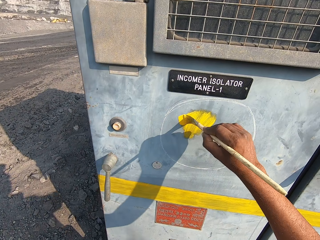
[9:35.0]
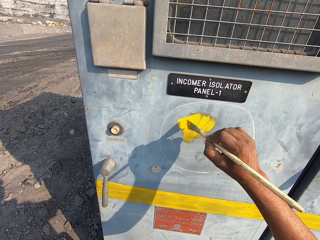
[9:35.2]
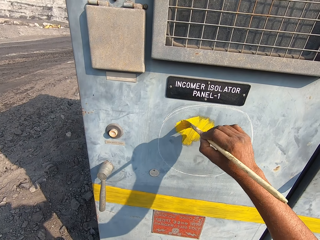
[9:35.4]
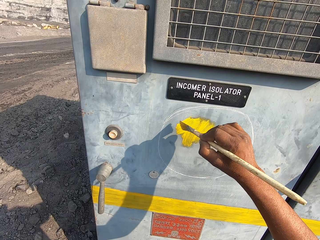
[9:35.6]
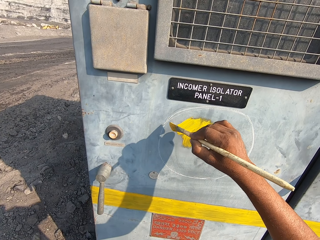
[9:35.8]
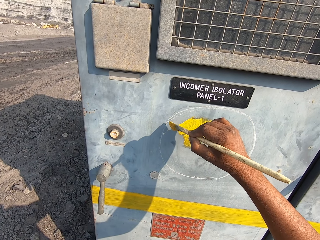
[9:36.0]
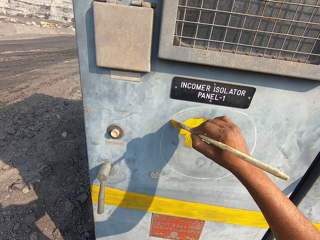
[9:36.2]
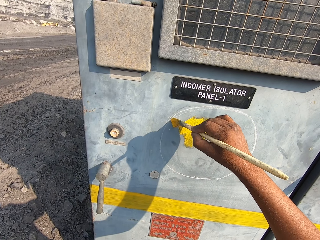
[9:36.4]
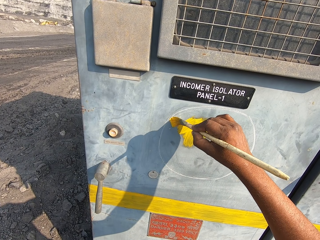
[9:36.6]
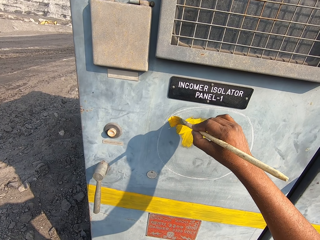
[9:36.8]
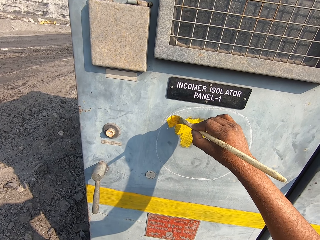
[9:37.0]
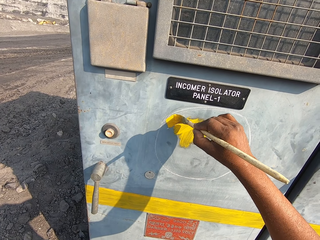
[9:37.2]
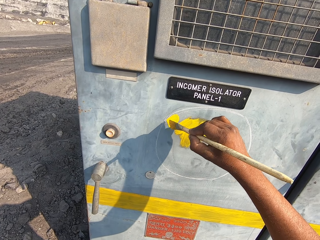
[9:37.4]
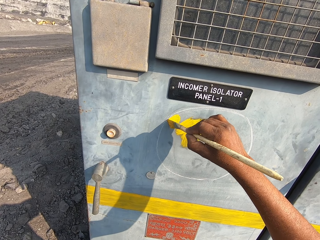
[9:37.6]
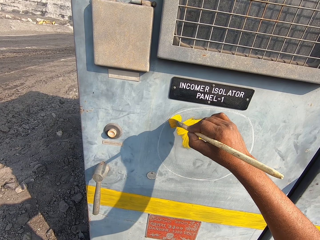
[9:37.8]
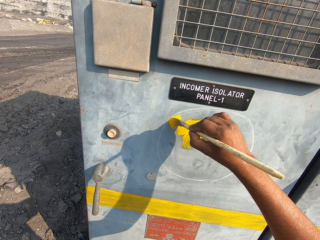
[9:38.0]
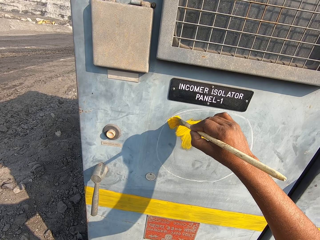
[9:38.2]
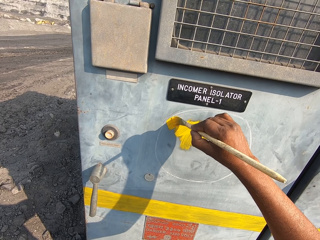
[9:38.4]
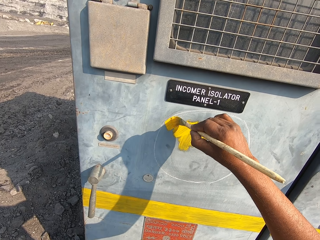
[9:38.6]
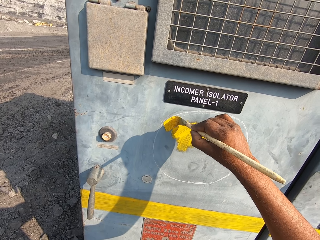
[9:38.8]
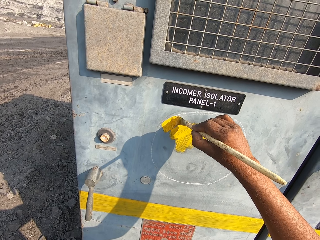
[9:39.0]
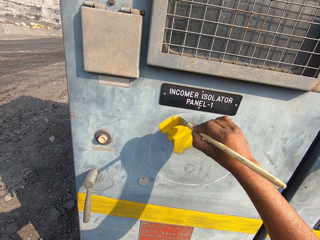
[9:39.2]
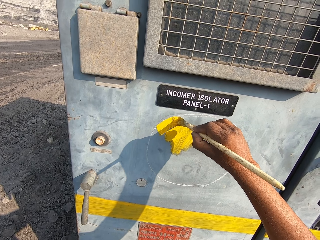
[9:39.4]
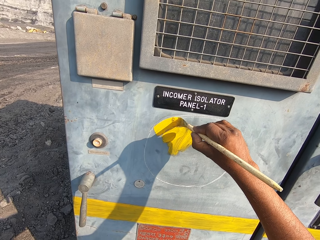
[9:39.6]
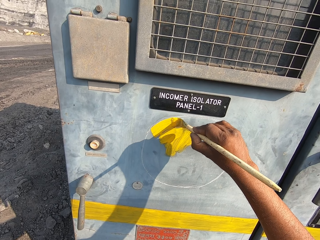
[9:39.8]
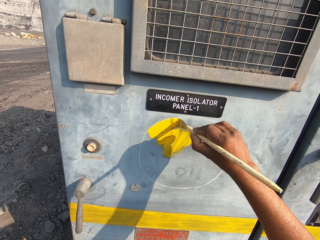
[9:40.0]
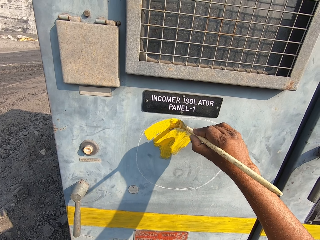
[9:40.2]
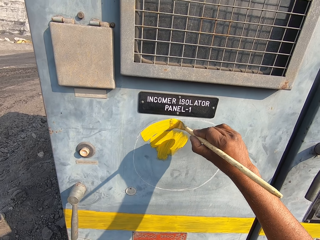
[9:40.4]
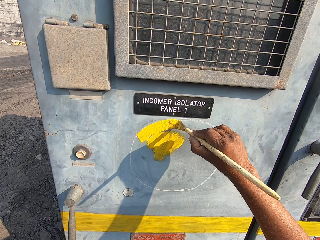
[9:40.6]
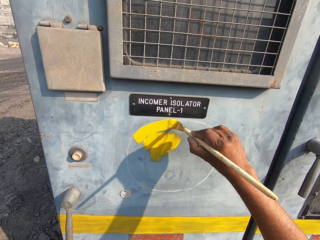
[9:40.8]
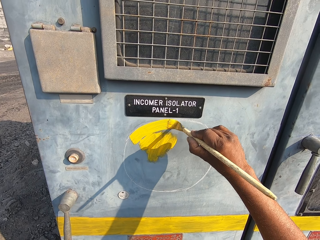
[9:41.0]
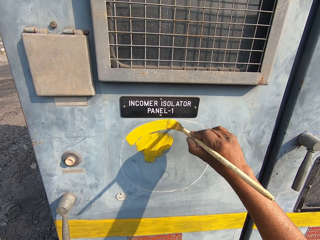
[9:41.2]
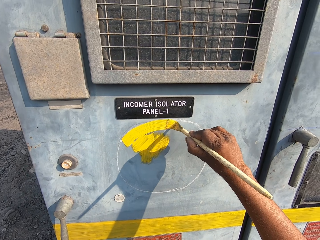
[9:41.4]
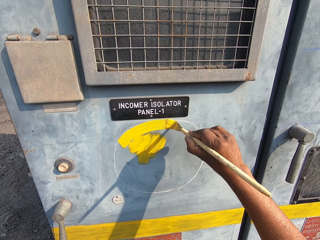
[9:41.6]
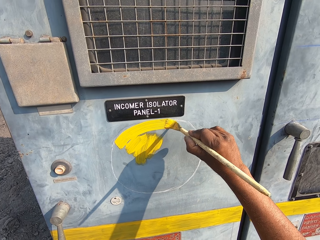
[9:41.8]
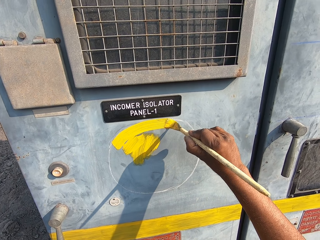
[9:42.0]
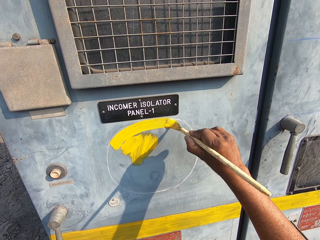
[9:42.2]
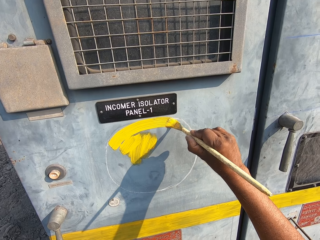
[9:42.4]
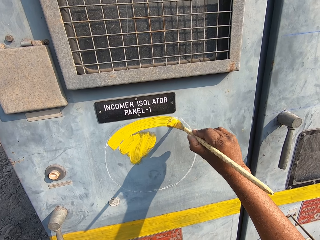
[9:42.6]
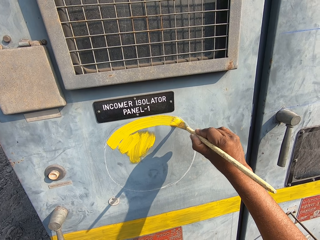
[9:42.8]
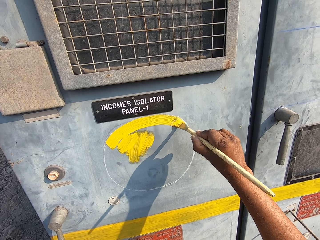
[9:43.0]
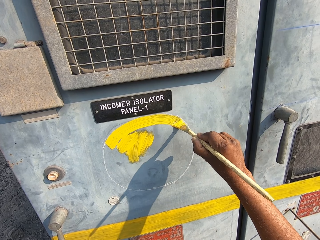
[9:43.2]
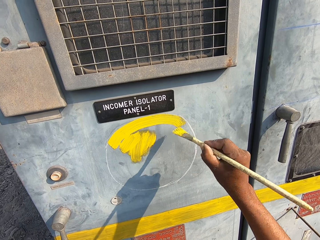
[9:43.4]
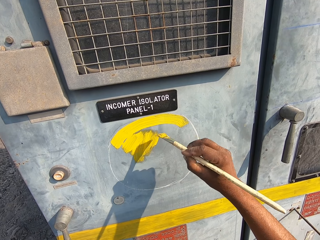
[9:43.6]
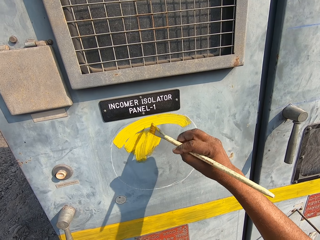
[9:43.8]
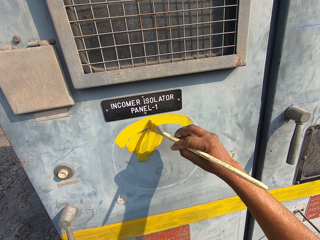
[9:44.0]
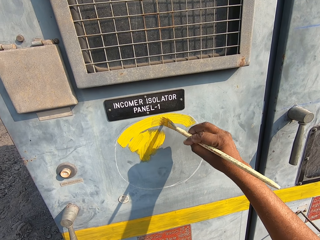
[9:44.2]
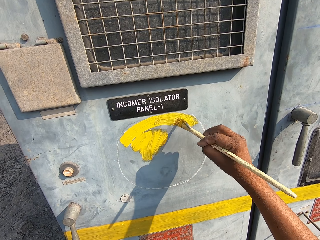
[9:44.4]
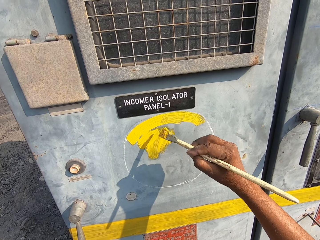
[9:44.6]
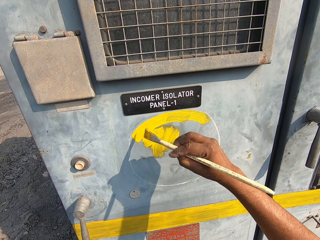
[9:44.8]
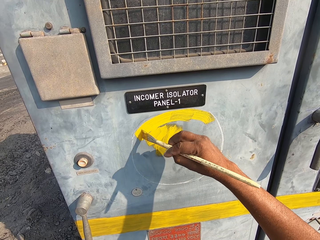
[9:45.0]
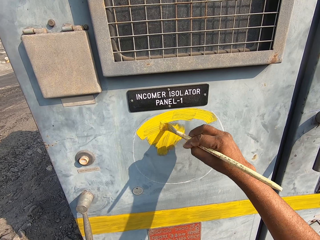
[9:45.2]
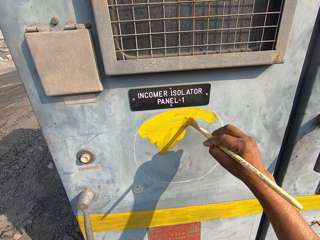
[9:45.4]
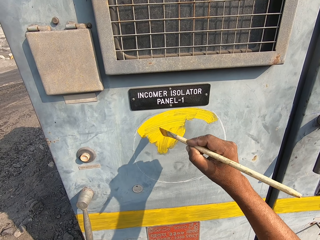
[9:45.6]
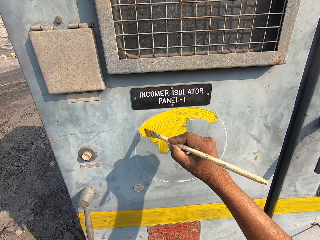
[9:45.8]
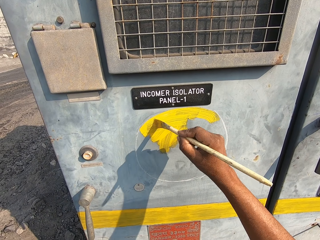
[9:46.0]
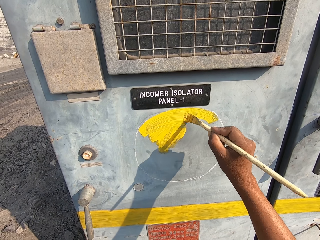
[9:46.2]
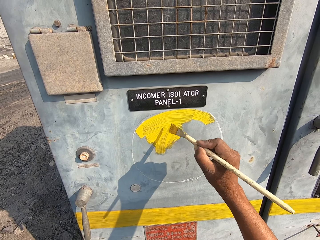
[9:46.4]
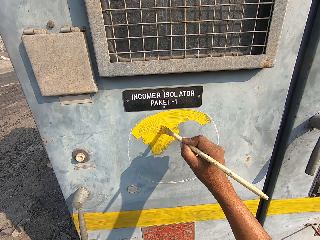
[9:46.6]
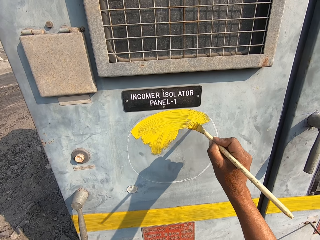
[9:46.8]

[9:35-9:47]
The camera wearer holds the paintbrush. They apply paint on the drawing on the incomer isolator panel with the paintbrush. They paint around the circle.

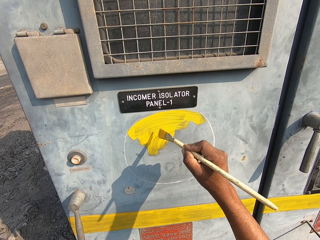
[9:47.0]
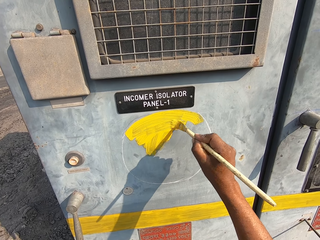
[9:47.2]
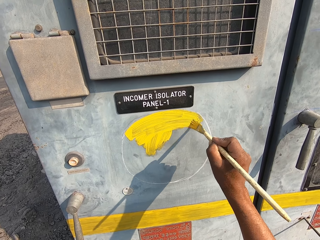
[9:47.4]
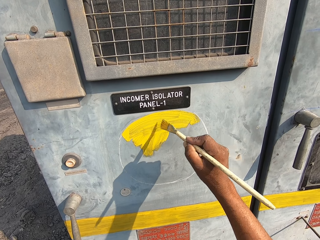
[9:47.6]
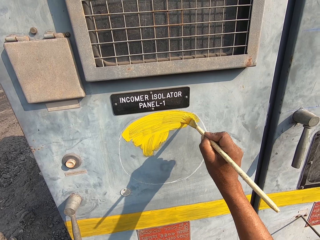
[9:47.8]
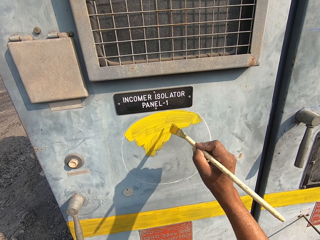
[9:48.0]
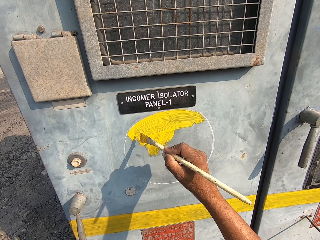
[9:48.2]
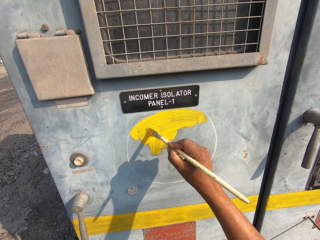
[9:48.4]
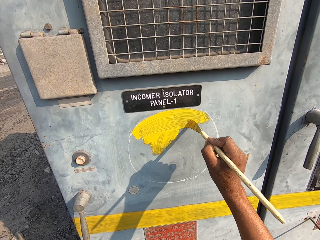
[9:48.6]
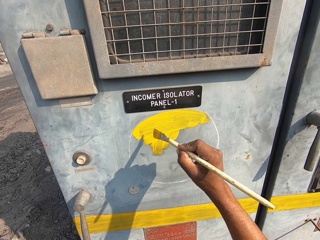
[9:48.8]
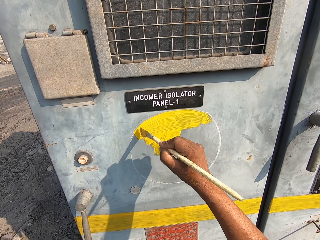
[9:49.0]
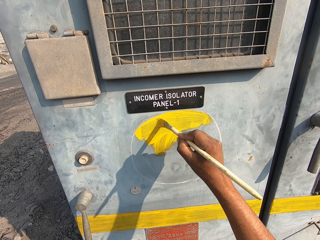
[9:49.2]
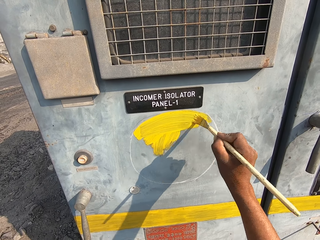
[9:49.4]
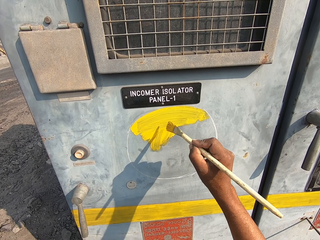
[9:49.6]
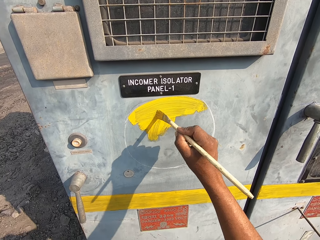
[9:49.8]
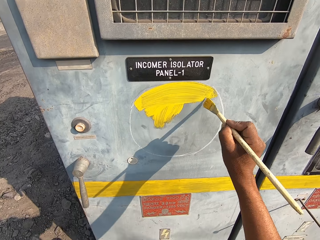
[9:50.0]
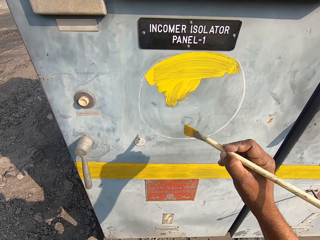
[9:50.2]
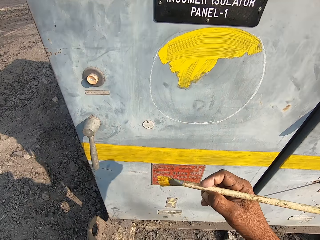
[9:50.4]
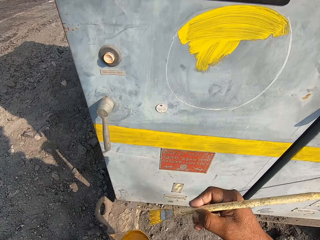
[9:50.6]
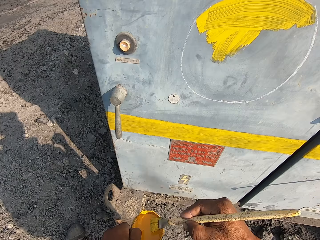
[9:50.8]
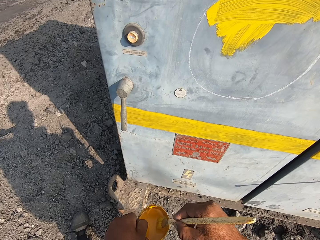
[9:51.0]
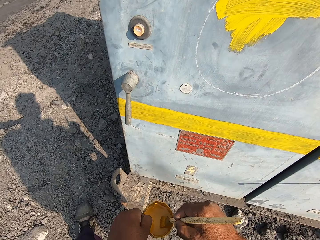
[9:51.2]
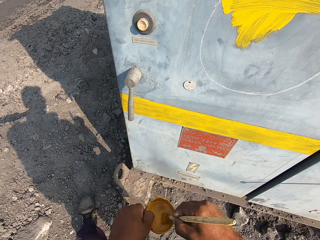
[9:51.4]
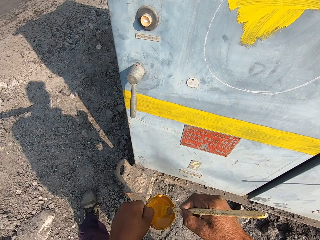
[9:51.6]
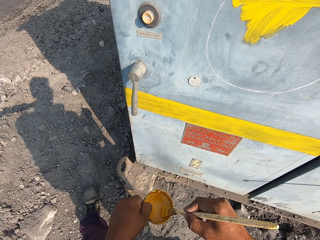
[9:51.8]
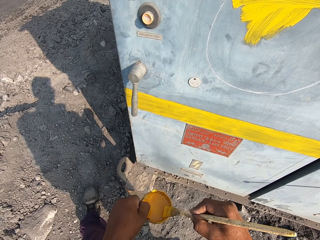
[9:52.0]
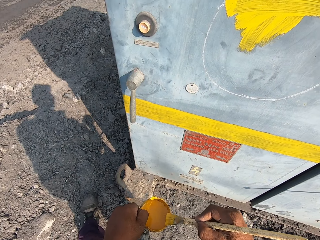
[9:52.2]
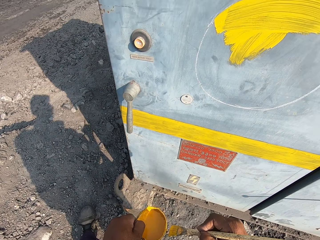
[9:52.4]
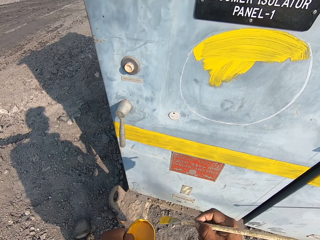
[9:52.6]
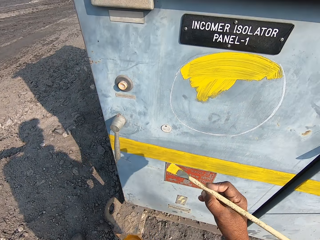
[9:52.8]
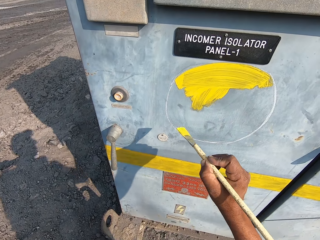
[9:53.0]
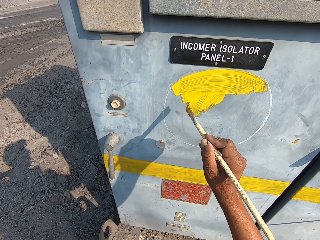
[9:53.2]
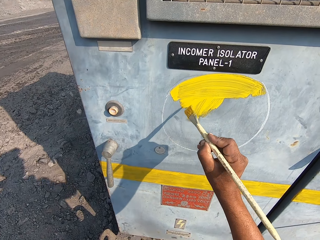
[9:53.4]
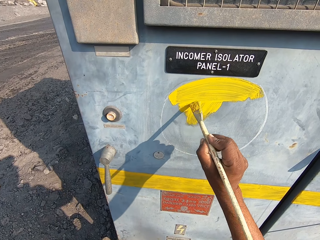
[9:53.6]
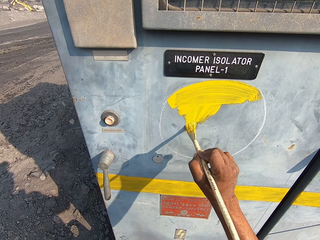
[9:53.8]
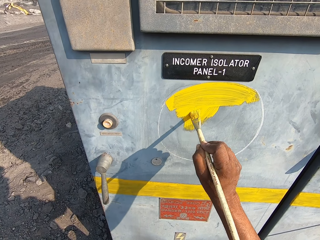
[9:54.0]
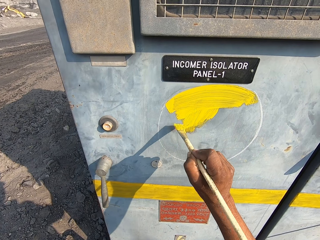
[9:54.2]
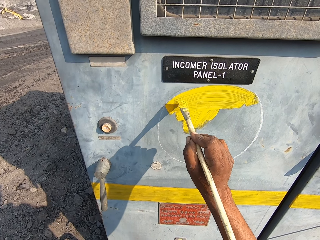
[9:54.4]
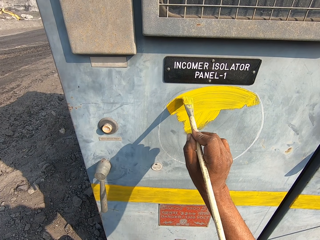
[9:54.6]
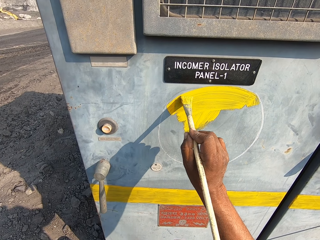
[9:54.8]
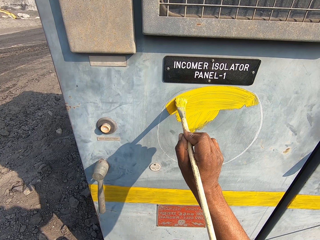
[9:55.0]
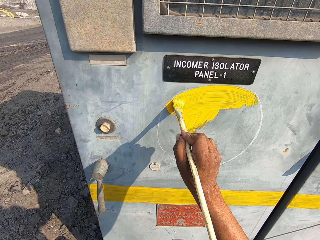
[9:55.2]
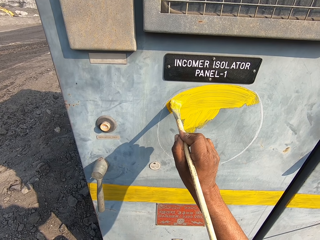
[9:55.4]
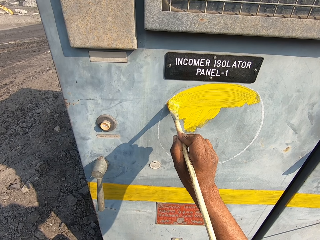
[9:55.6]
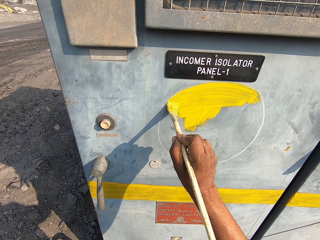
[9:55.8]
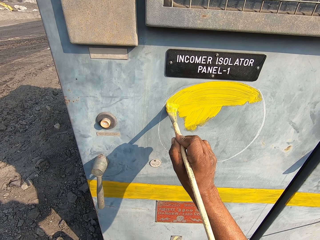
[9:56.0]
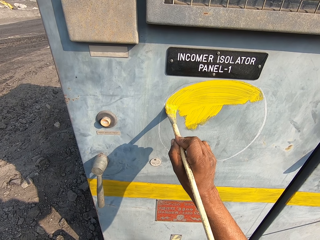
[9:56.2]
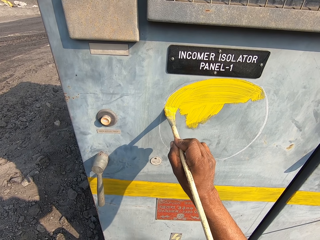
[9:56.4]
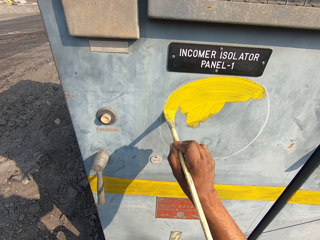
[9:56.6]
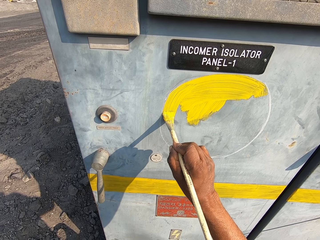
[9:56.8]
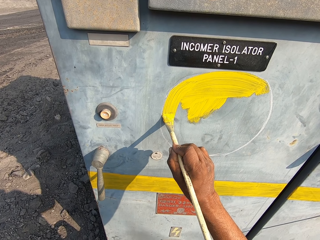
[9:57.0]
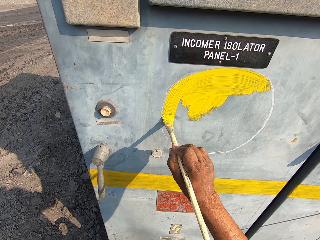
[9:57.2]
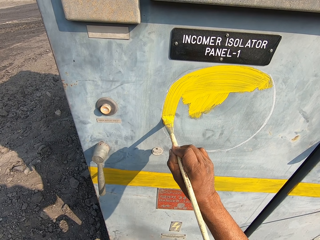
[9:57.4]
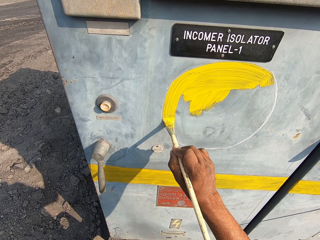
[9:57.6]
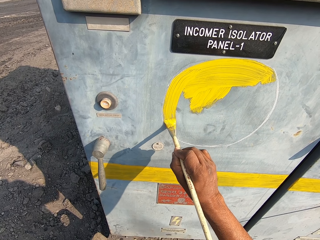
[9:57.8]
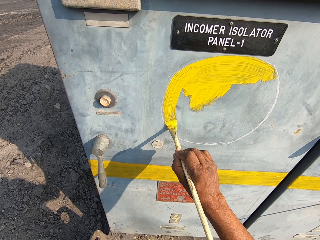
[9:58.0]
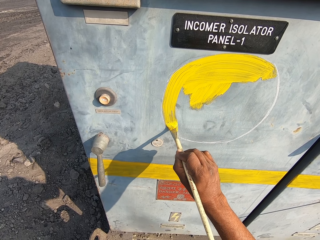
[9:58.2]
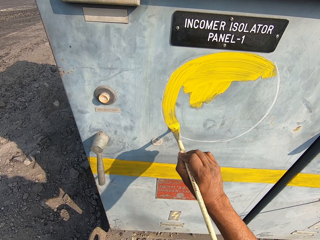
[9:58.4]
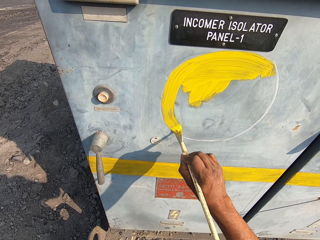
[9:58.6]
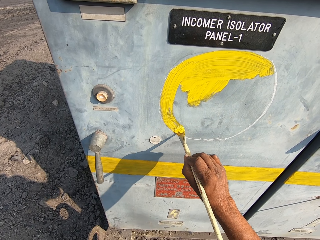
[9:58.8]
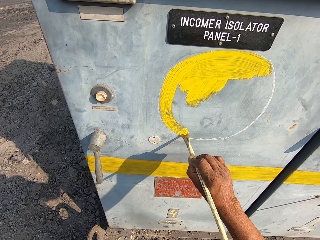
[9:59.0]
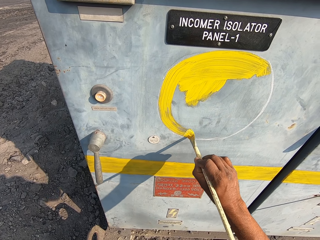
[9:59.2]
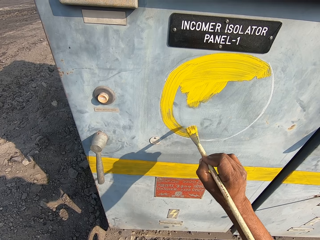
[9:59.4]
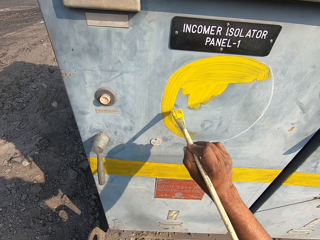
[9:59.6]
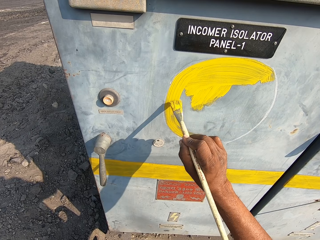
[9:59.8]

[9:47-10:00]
The camera wearer holds the paintbrush. They dip the paintbrush in the paint, remove excess paint on the paintbrush, and apply paint on the drawing on the incomer isolator panel. They paint on the panel.
